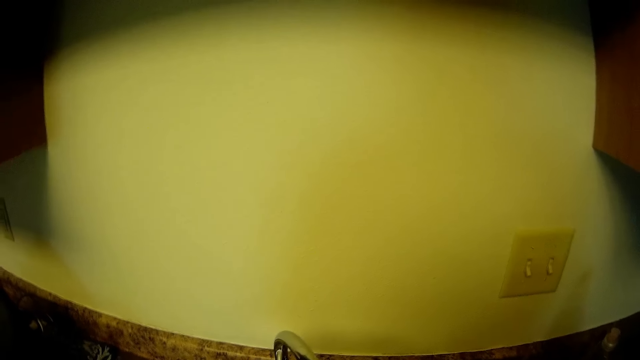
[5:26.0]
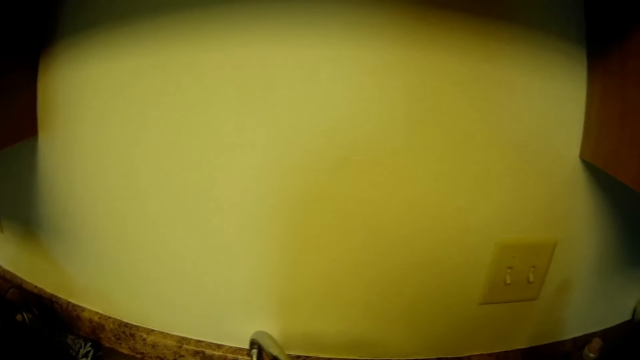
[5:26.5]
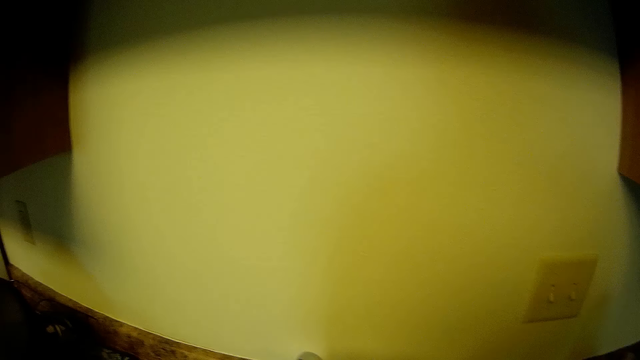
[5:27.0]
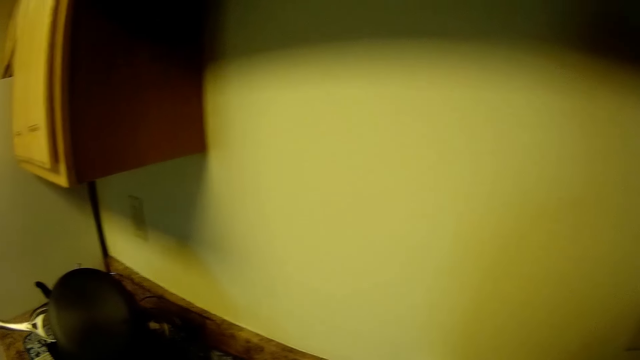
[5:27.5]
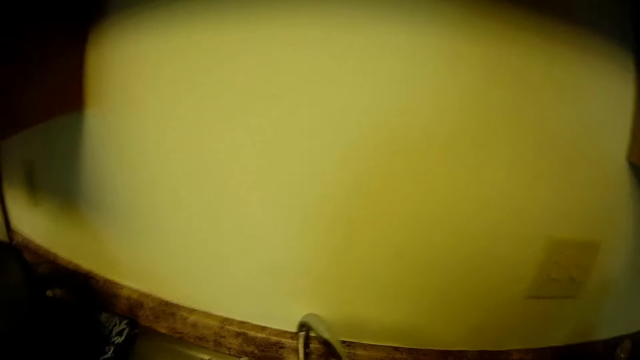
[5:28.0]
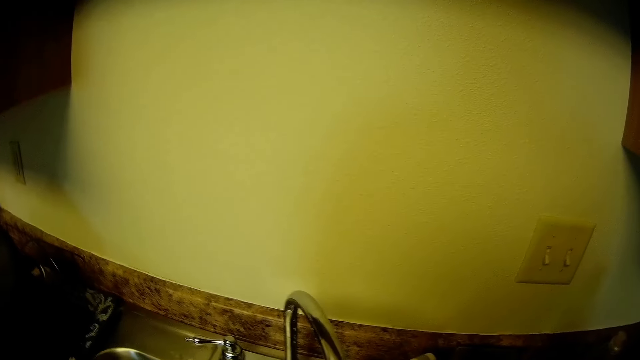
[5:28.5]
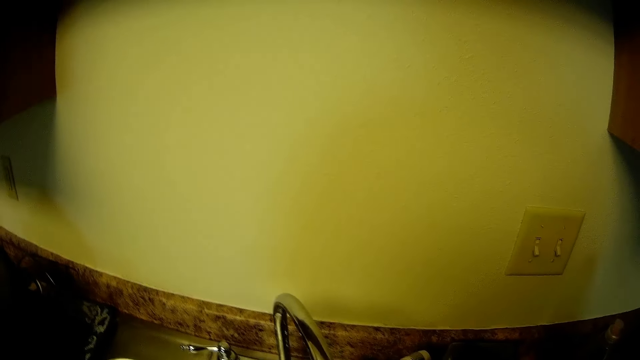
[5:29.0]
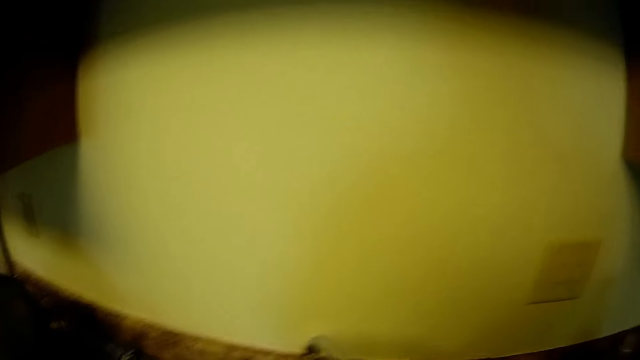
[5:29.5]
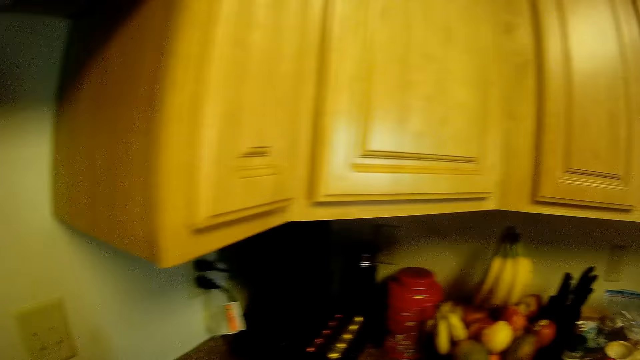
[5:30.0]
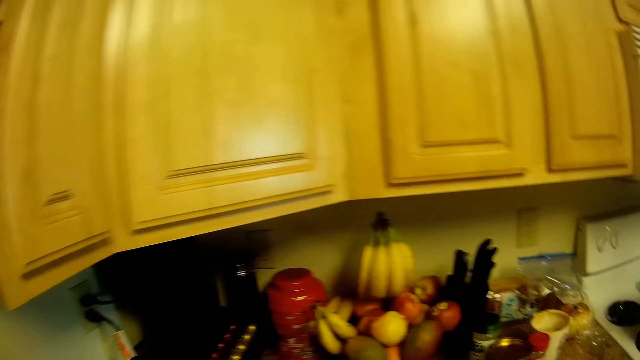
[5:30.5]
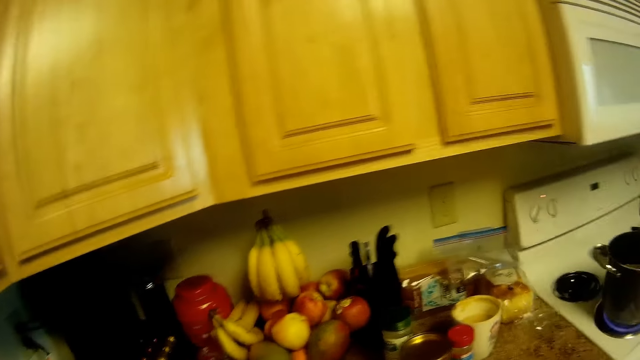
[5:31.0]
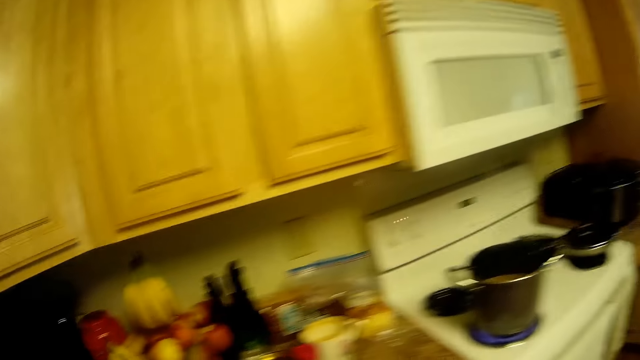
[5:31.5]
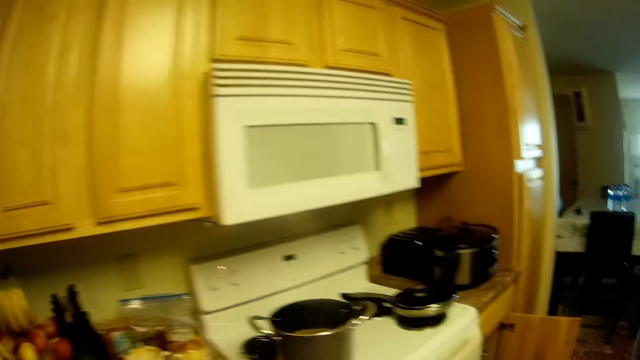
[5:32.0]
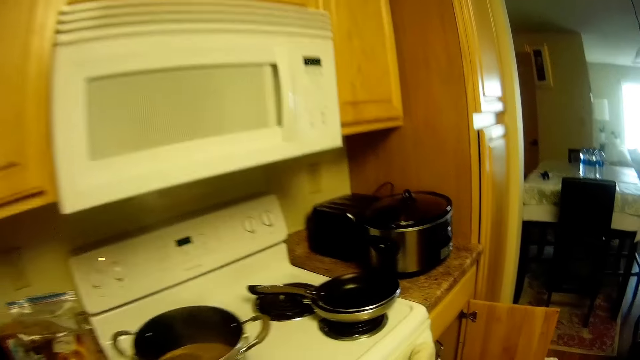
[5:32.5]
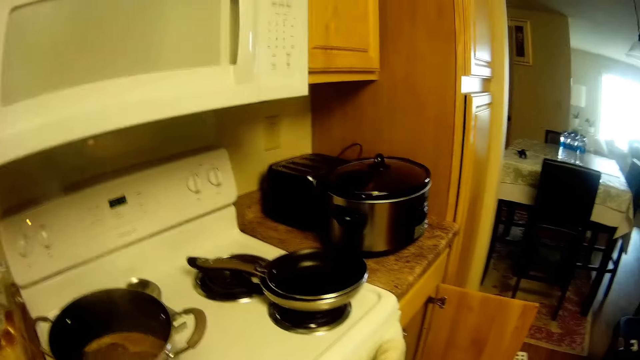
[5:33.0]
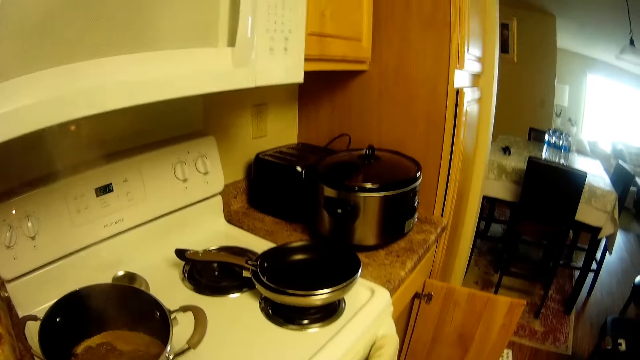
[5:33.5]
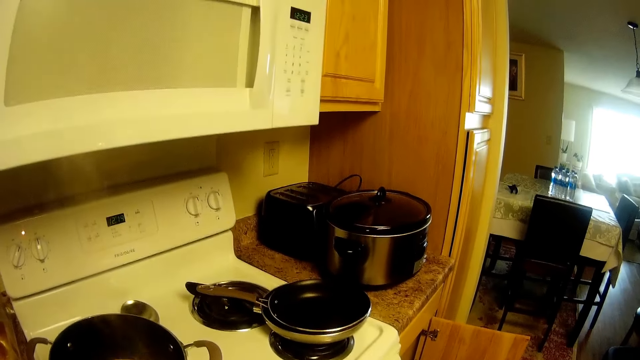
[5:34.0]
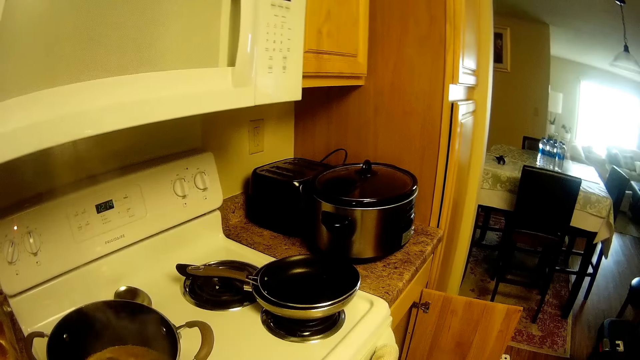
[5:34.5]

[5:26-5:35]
The camera wearer walks towards a gas cooker.

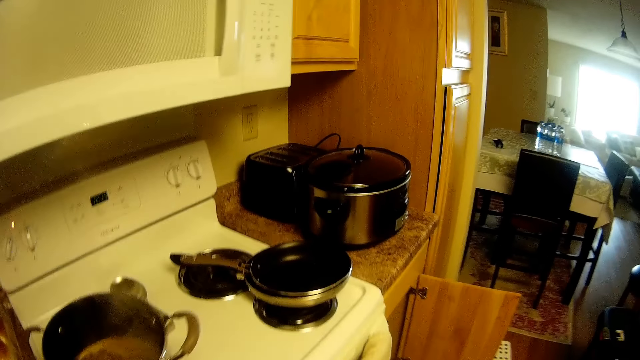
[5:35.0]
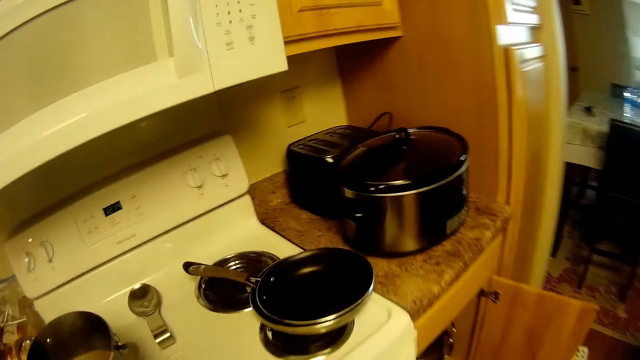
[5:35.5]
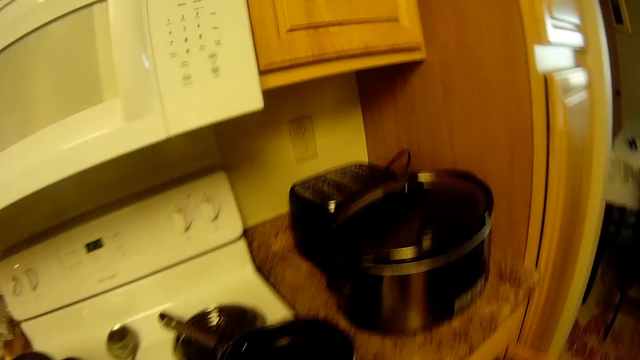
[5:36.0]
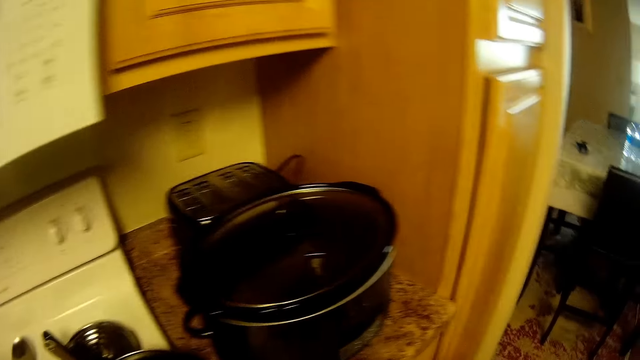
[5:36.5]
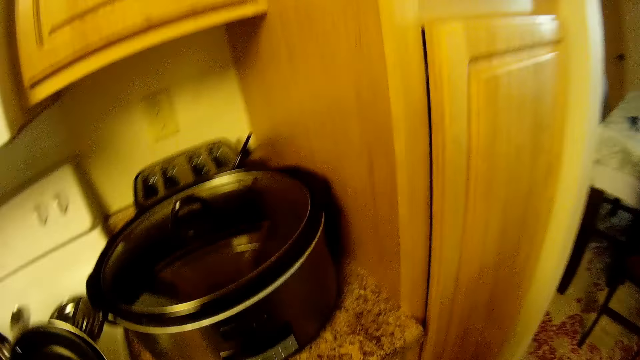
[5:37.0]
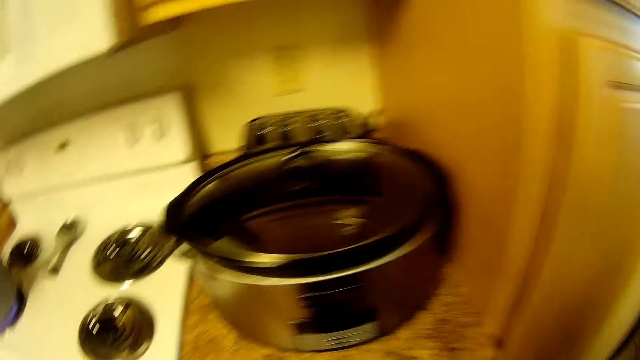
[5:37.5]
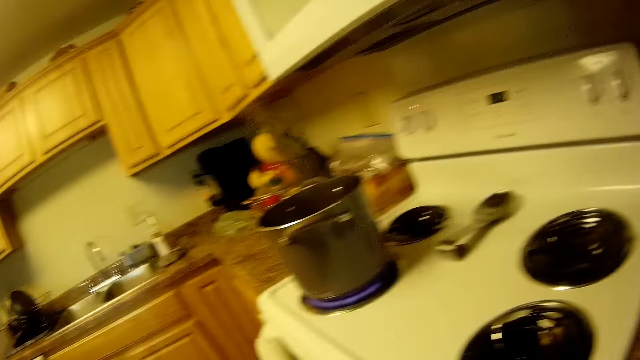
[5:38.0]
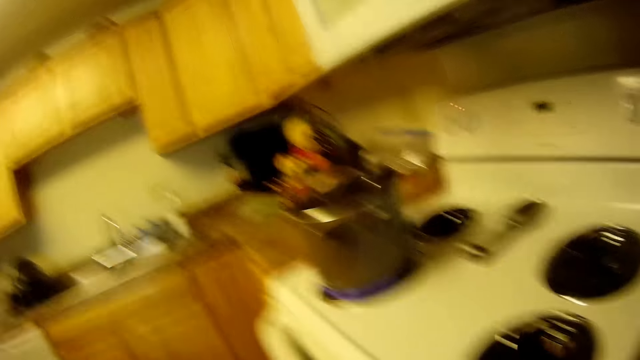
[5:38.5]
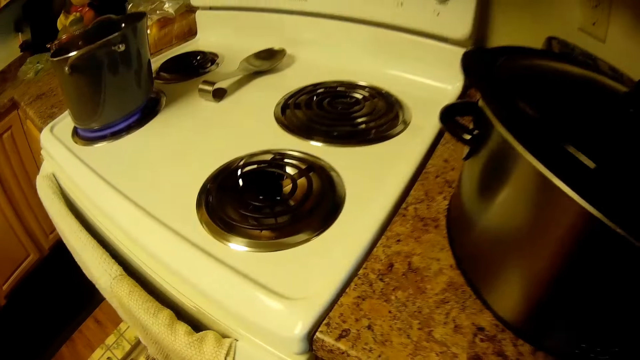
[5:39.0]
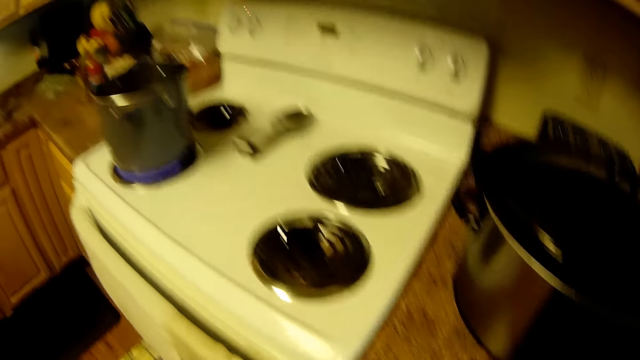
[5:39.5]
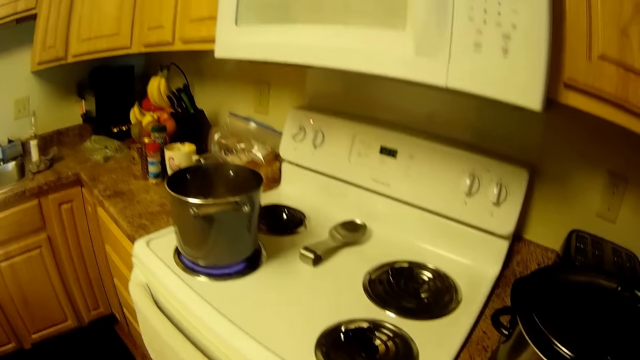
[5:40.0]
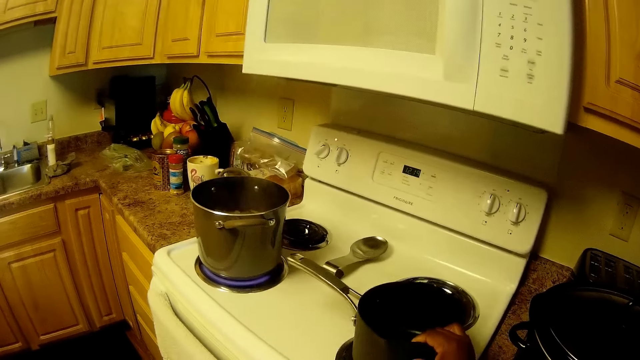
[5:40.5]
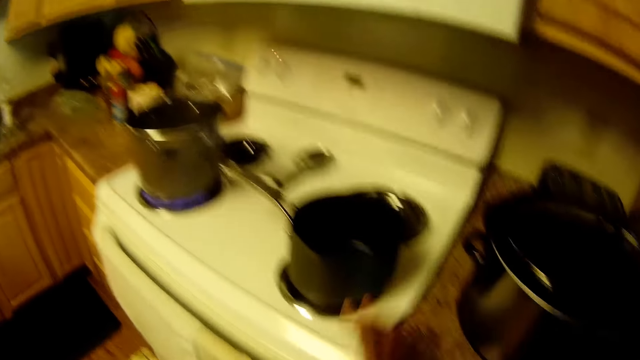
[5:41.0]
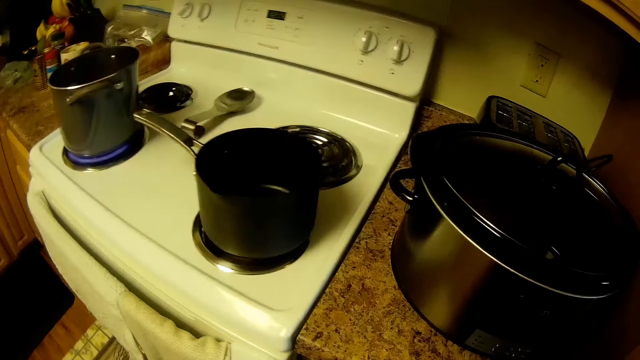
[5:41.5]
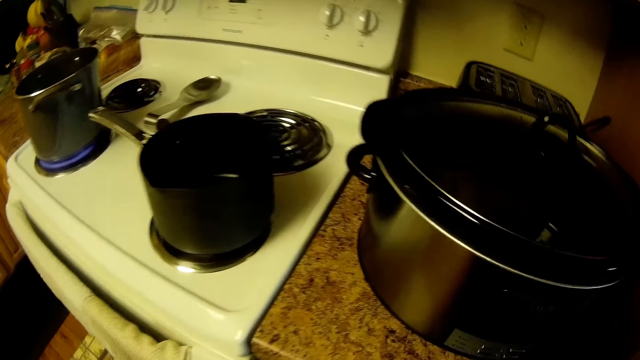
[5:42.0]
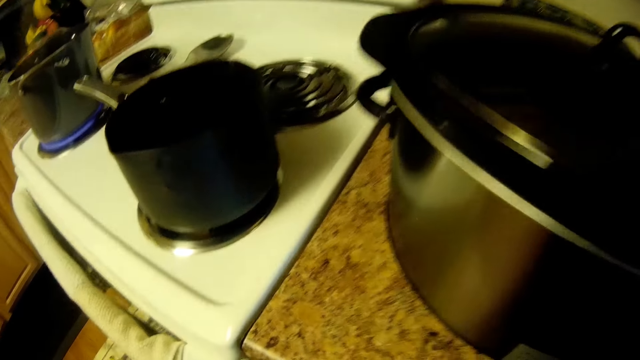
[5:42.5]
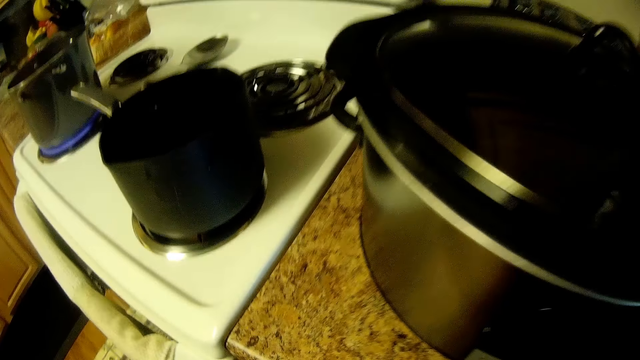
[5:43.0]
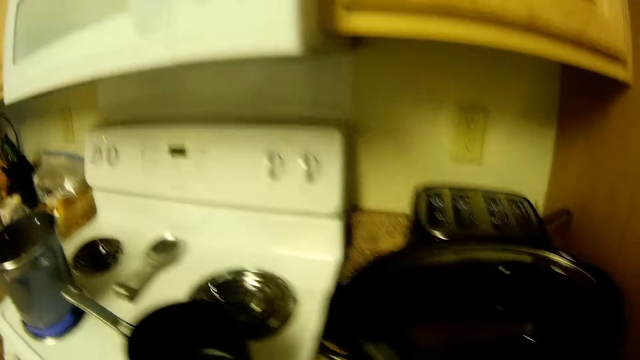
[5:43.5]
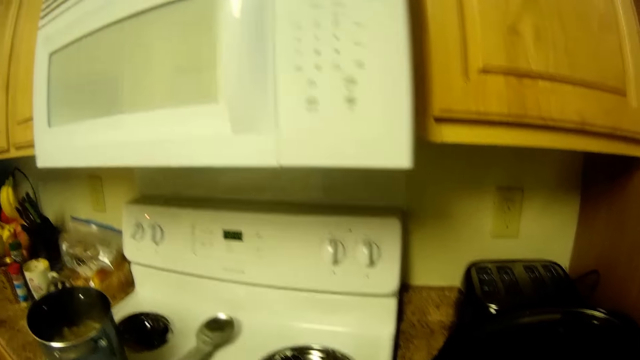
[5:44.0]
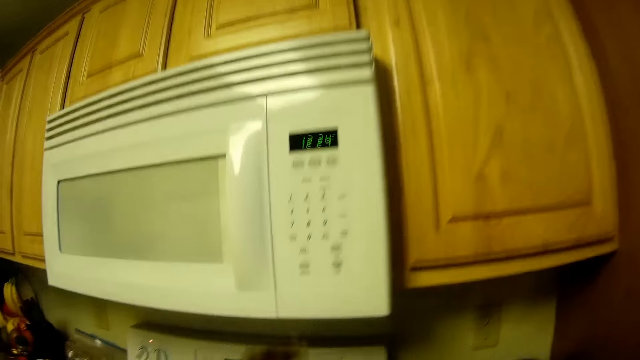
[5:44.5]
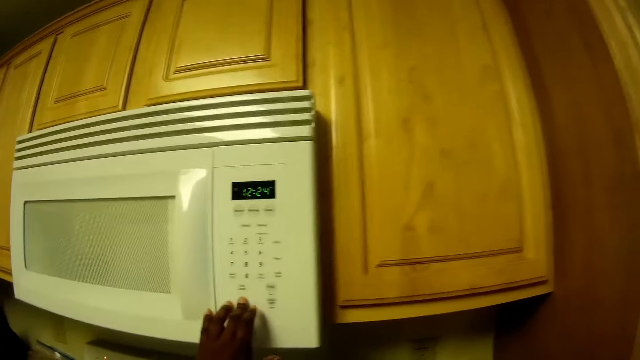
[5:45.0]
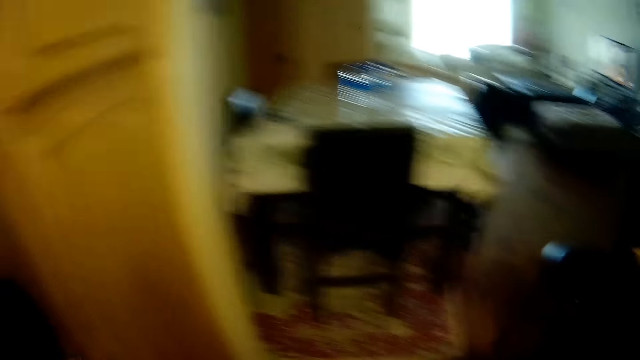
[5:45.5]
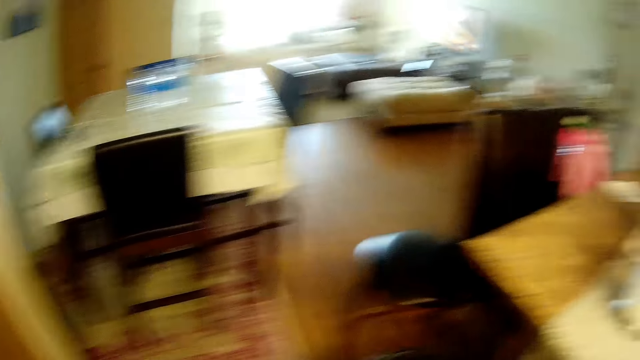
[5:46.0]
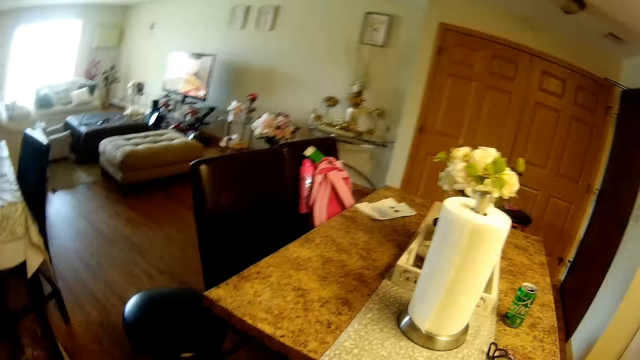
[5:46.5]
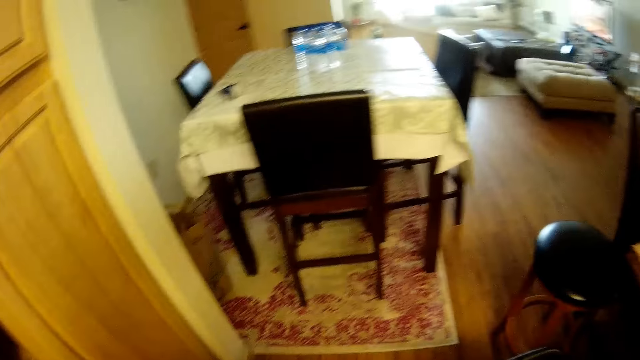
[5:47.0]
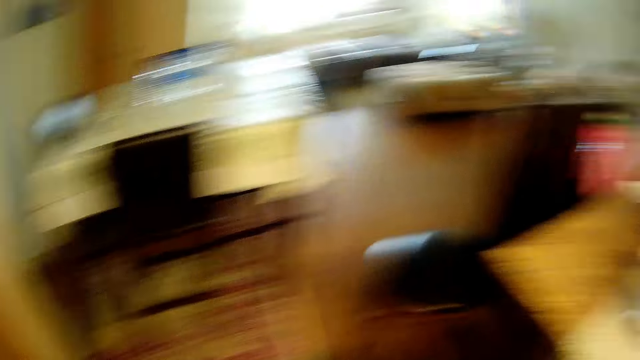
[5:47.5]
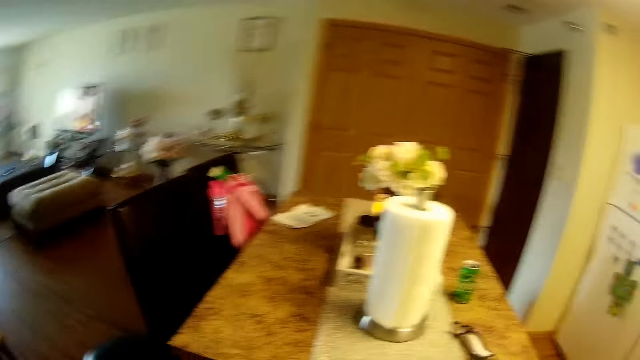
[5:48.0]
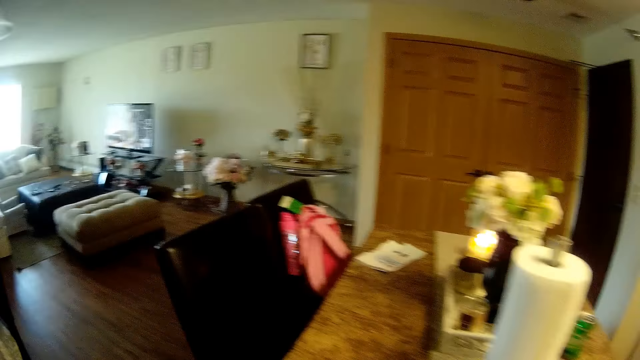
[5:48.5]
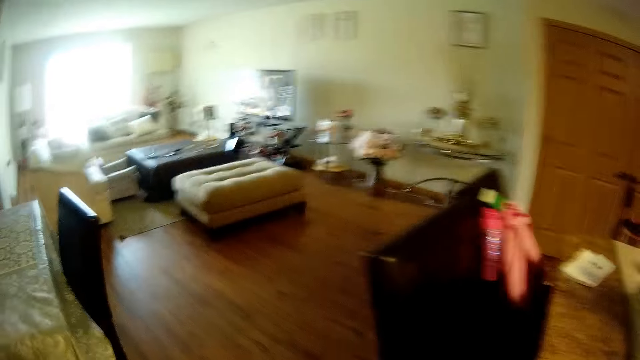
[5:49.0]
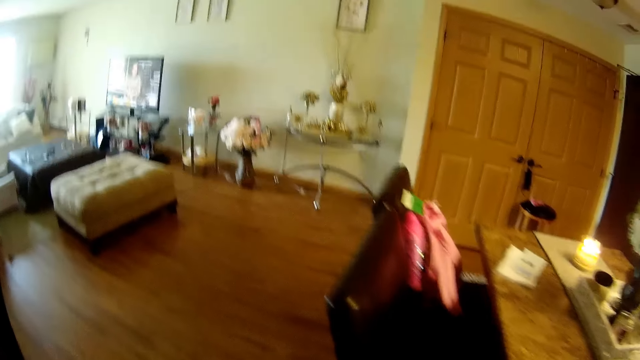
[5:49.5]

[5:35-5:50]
The camera wearer takes a skillet from the gas cooker with her left hand. She drops a pot in her right hand on the gas cooker. She turns on an over-the-range microwave with her left fingers. She walks to the corridor.
